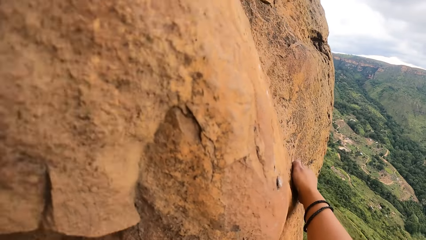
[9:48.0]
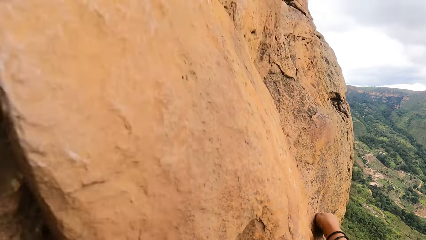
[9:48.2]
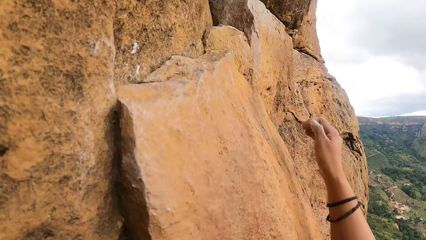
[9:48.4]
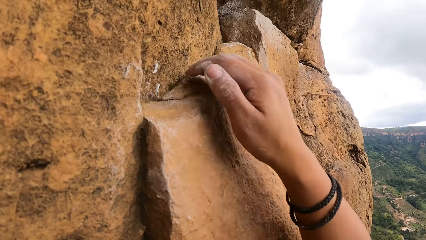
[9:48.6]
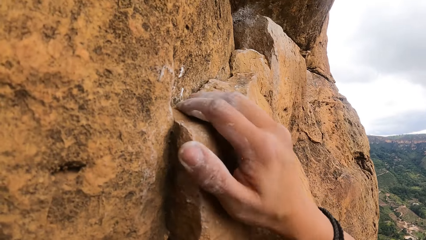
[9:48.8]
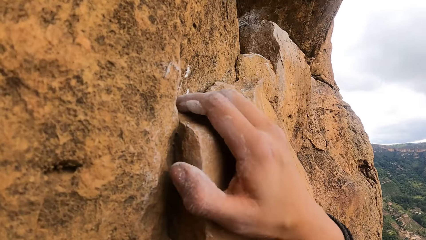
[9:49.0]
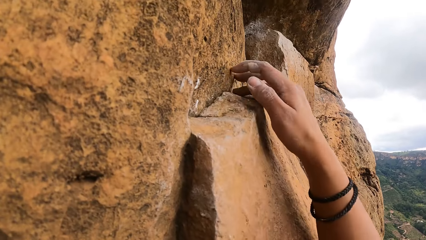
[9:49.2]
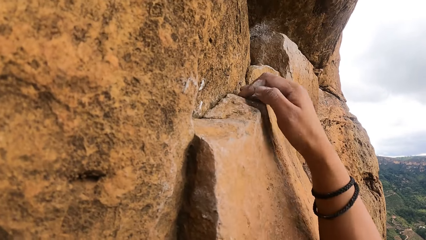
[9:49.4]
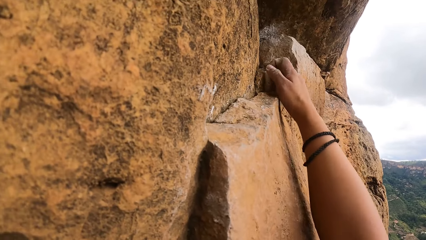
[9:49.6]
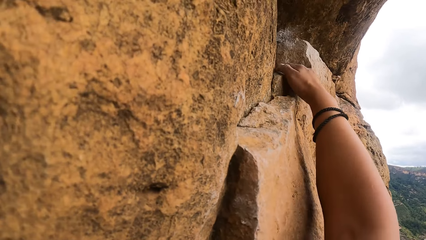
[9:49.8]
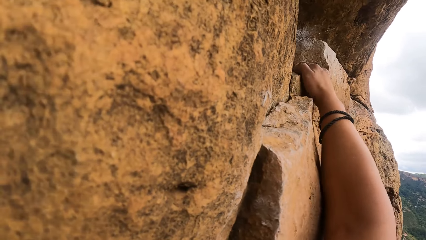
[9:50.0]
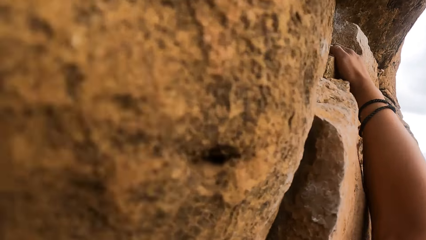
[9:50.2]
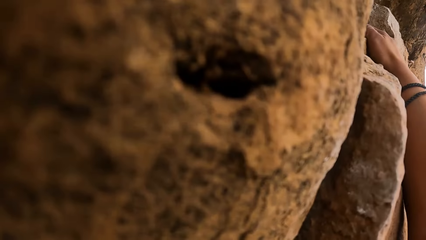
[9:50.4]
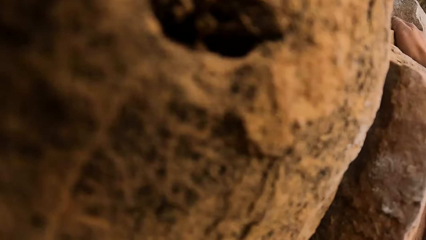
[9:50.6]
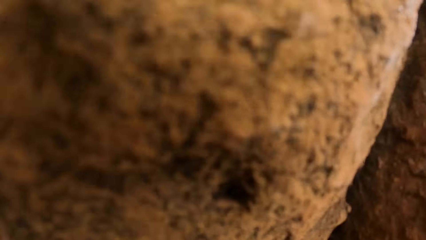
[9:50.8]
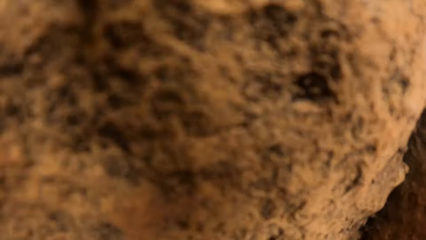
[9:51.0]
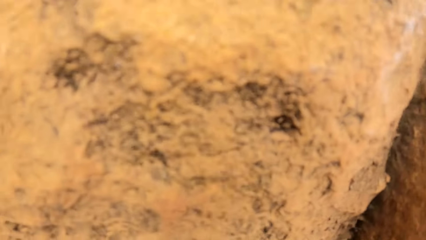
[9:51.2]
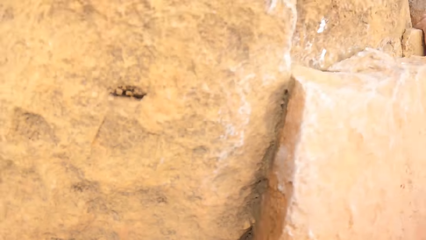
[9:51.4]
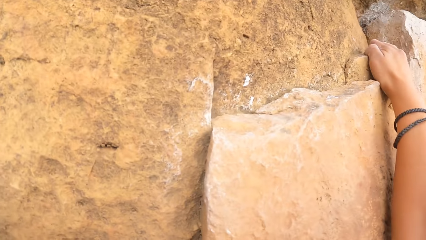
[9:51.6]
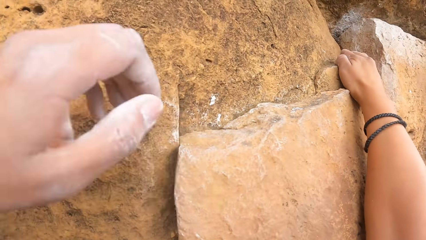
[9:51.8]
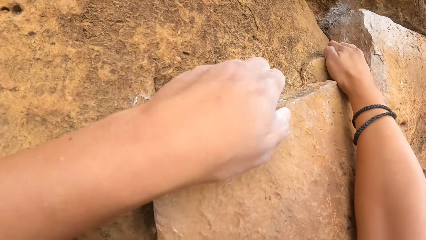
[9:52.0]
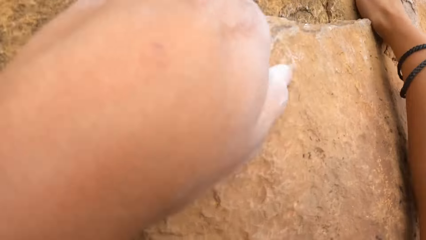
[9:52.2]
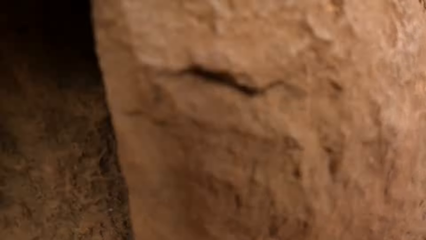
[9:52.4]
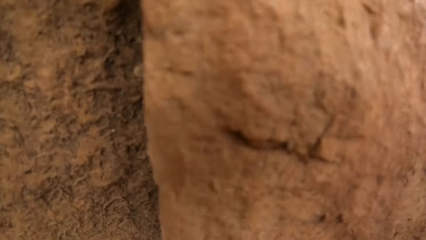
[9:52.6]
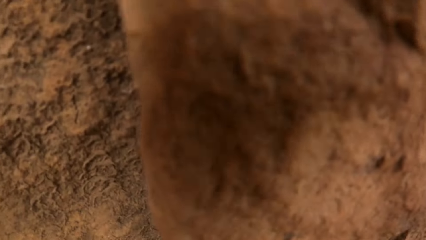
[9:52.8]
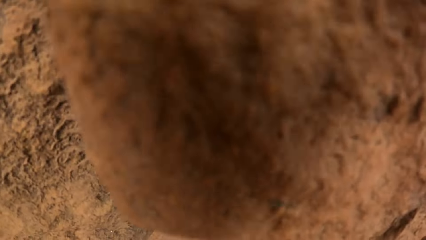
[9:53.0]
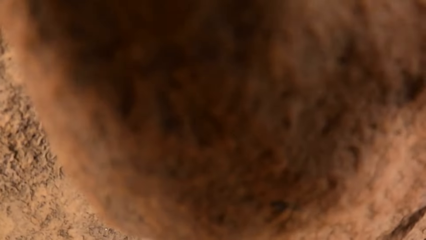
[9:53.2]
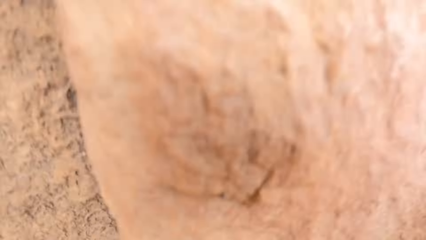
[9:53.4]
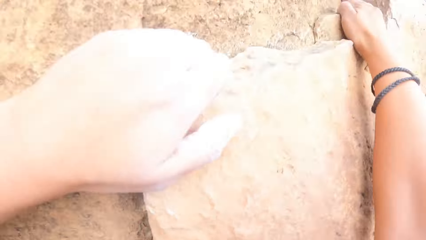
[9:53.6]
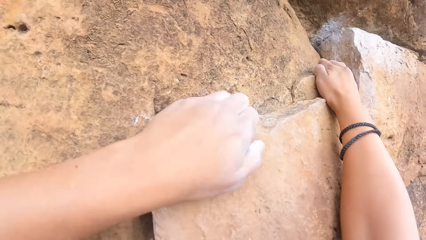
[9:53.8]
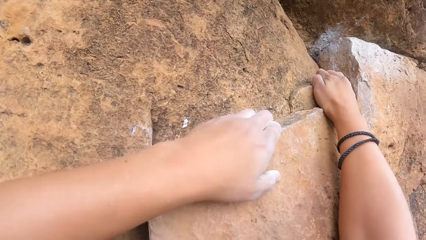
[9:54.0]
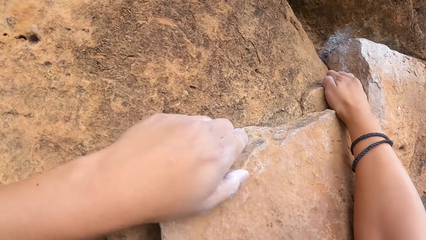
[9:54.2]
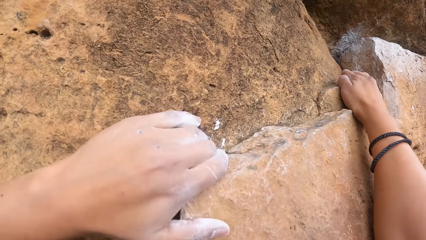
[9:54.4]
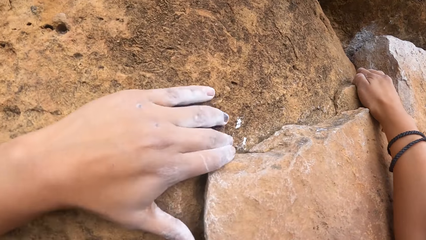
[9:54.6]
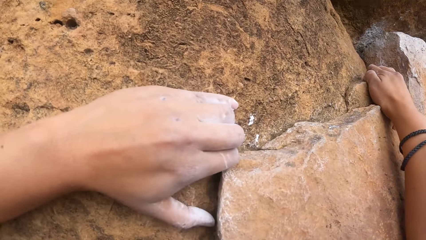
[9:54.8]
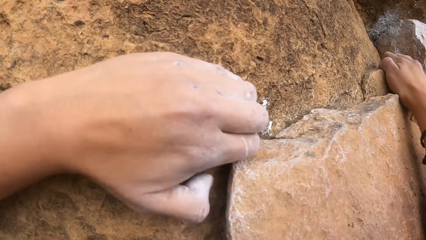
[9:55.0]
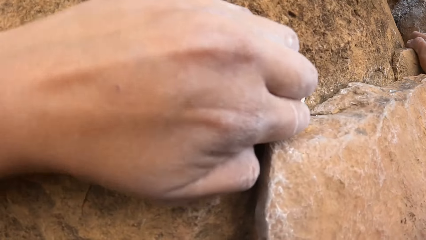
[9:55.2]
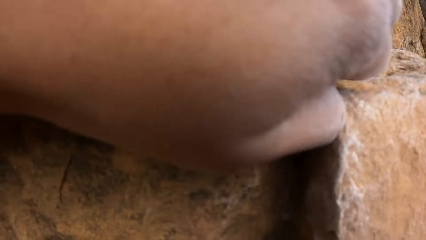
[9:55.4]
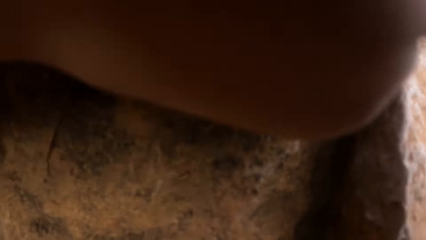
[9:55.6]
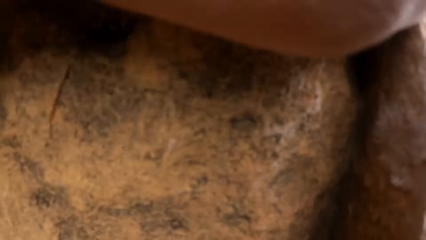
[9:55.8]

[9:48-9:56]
The camera wearer holds the rocky hill.

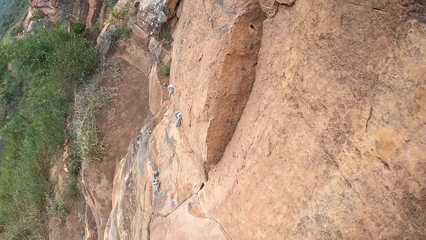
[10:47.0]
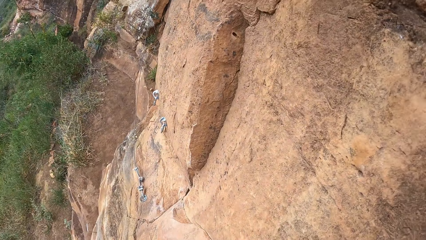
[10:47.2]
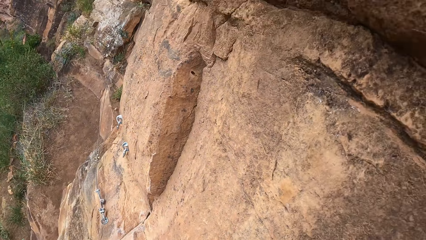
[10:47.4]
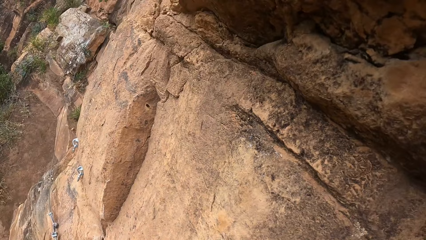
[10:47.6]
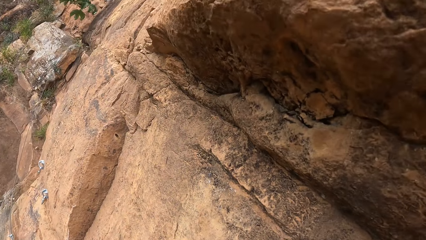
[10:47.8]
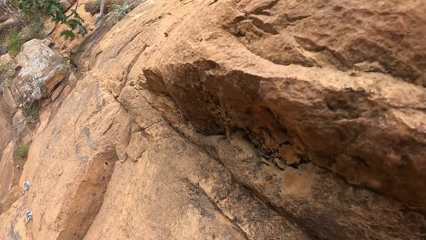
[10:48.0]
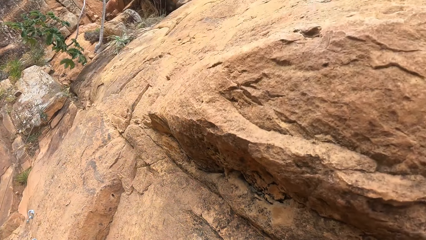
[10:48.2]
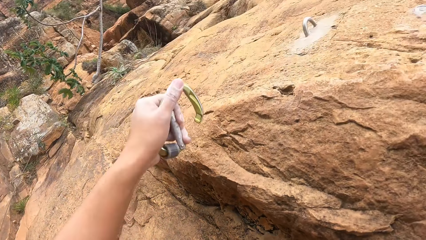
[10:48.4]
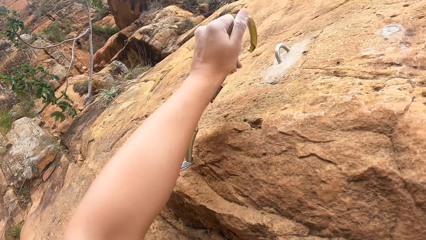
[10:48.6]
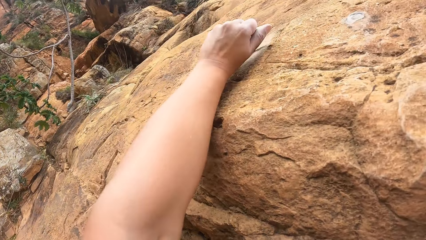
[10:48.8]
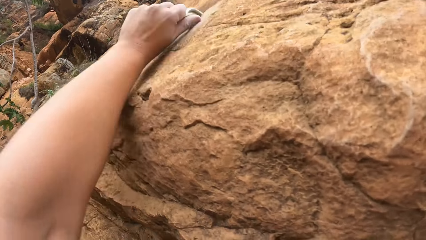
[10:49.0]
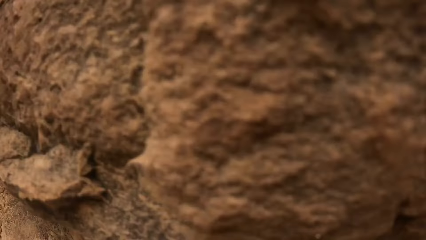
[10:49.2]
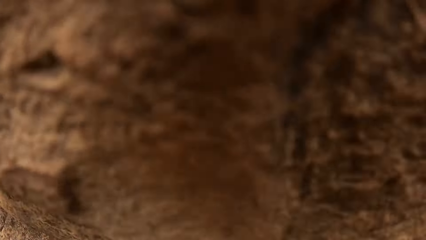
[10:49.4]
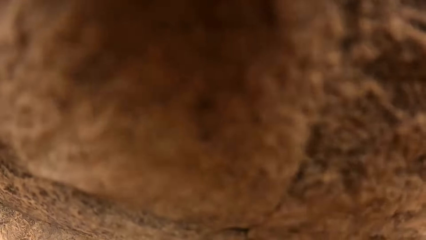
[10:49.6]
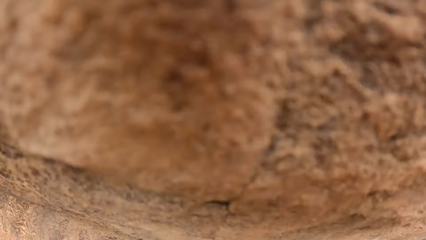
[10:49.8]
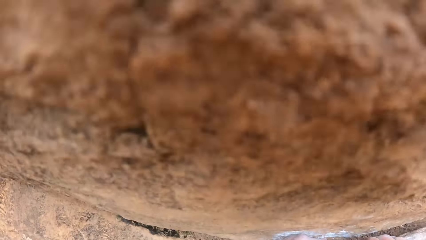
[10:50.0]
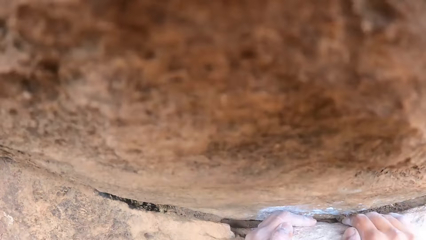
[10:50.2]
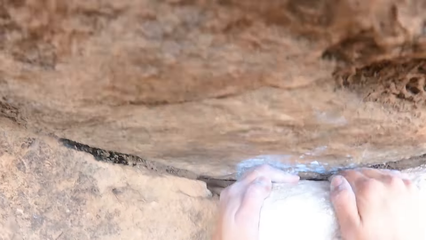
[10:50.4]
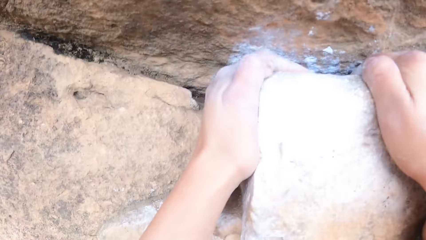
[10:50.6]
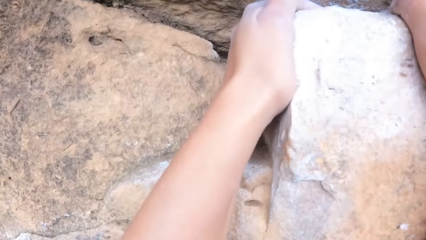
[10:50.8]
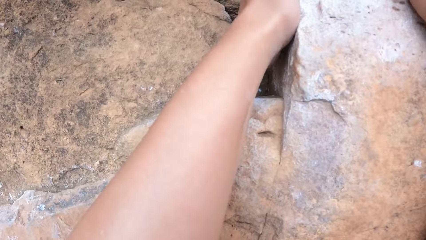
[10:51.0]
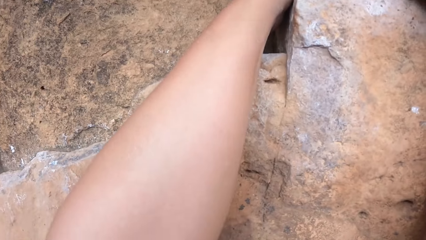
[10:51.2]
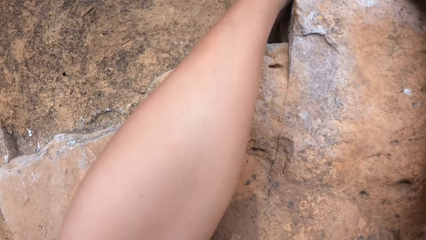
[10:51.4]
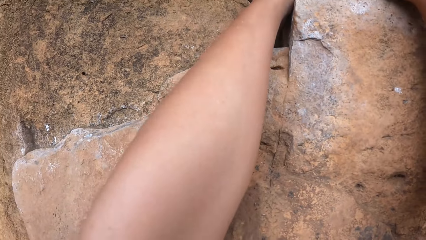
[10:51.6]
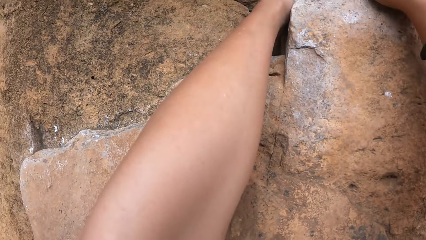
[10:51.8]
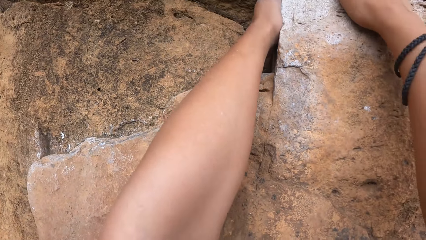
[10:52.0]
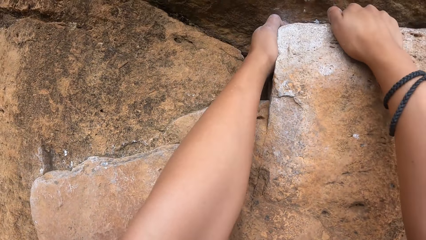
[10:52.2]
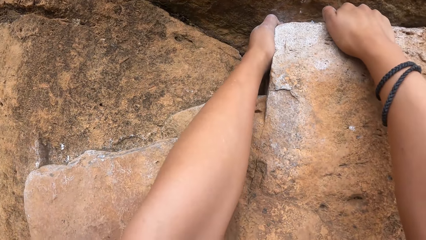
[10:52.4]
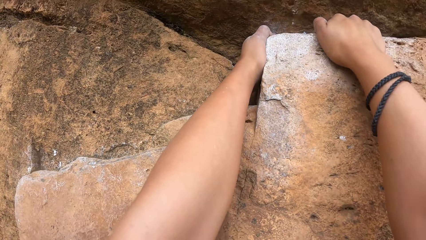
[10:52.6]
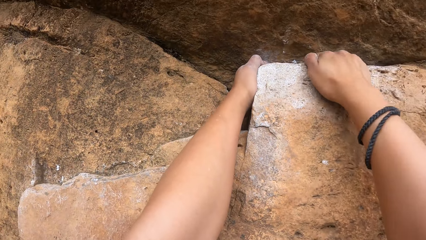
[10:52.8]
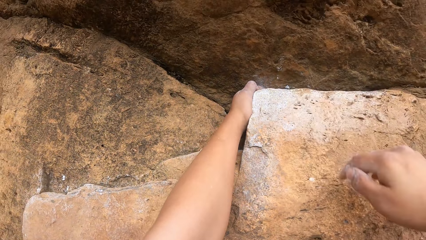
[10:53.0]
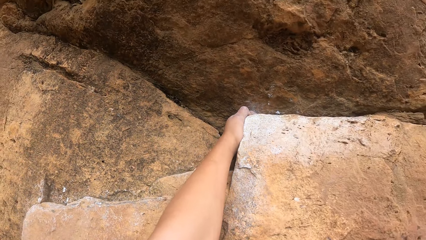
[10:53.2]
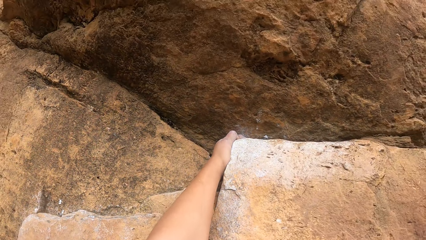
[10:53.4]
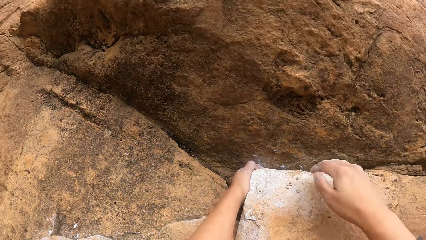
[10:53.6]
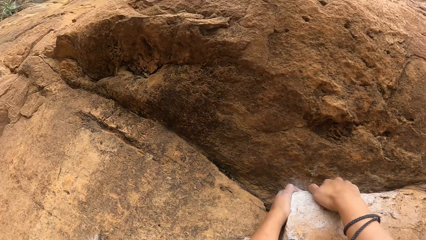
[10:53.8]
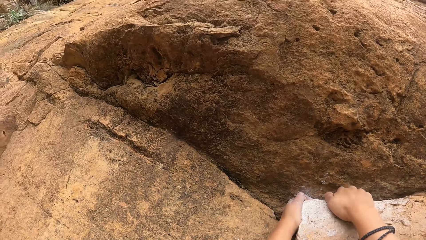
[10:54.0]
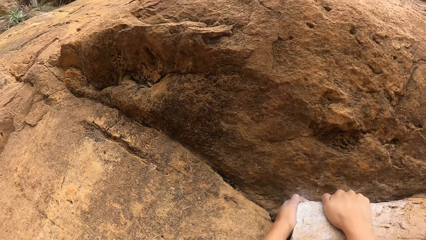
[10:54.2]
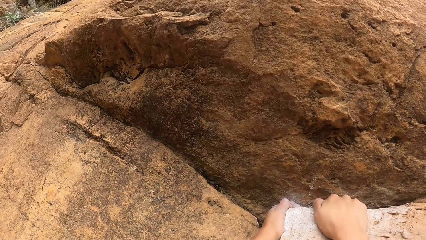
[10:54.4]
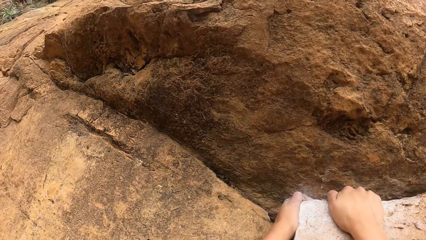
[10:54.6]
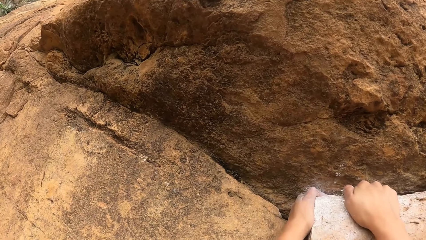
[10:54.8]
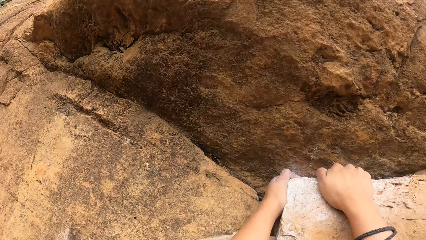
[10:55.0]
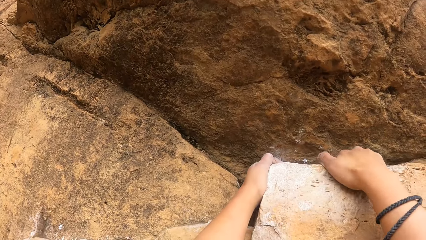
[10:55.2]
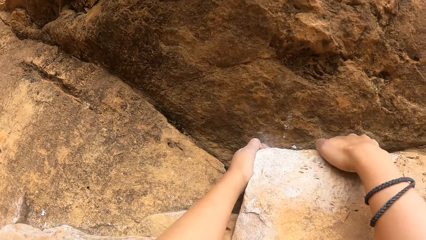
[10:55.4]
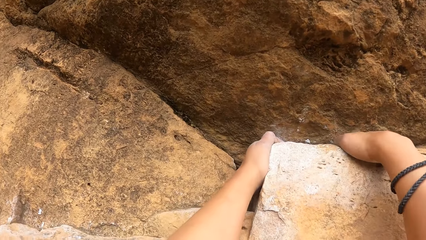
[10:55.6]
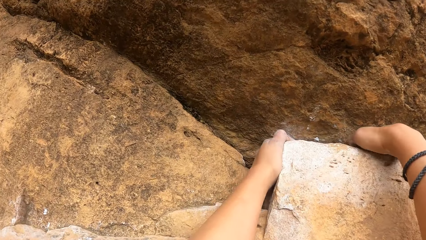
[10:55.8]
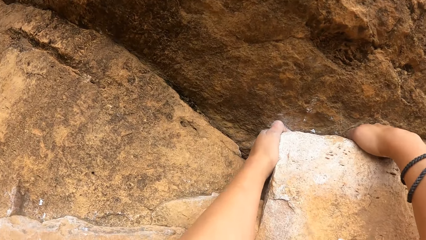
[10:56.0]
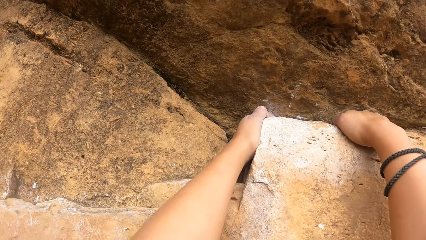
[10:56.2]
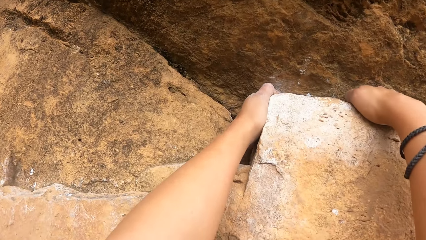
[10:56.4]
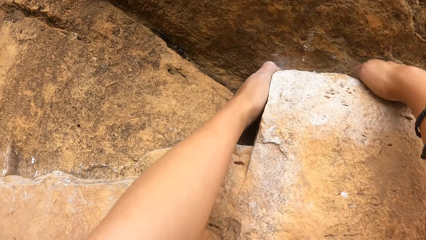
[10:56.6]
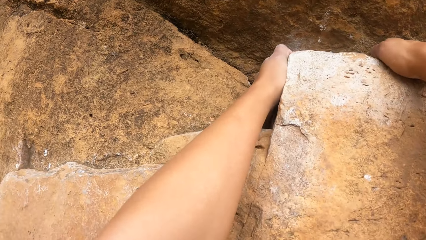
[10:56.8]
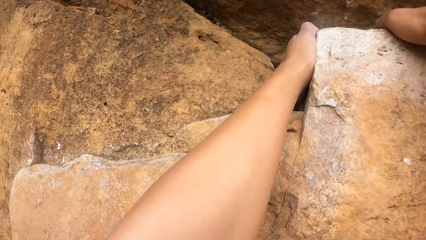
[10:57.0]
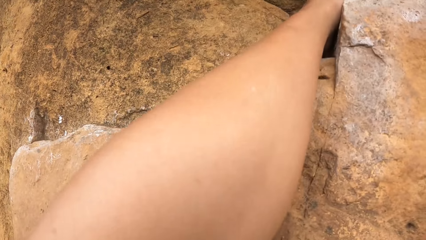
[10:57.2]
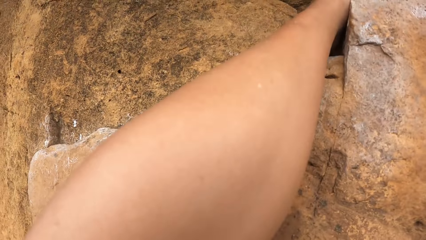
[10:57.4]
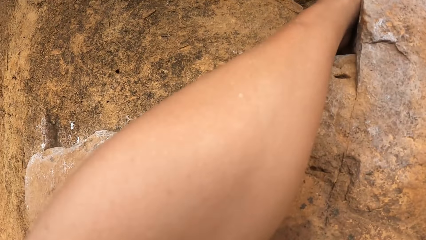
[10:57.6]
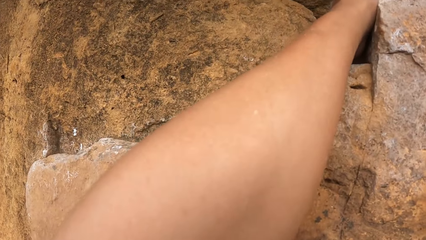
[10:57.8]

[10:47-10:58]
The camera wearer hooks the rope hook to the rock. They hold the rocky hill.
